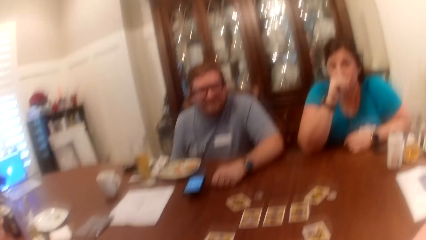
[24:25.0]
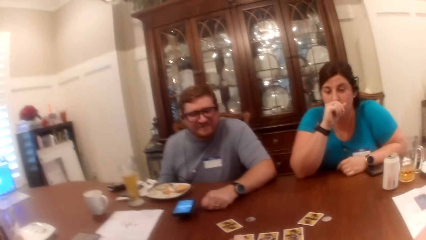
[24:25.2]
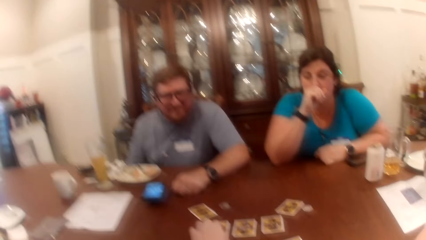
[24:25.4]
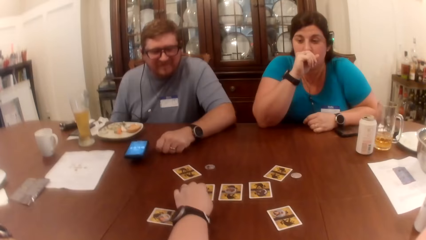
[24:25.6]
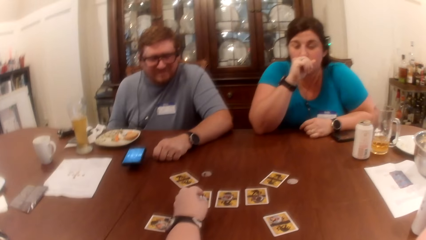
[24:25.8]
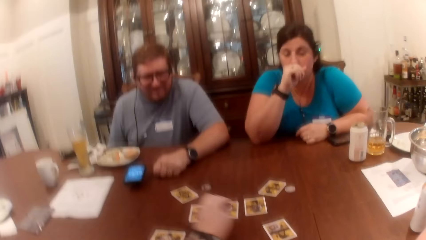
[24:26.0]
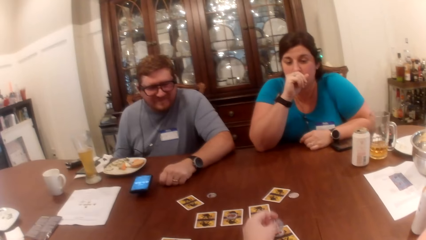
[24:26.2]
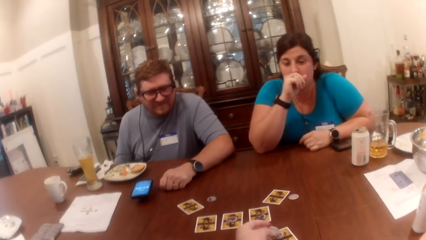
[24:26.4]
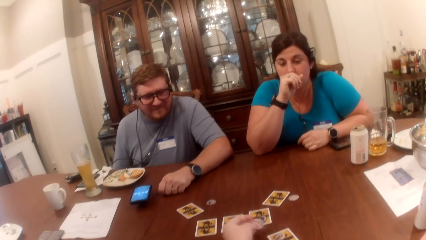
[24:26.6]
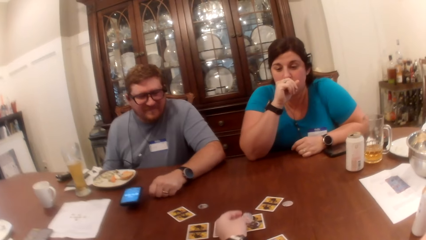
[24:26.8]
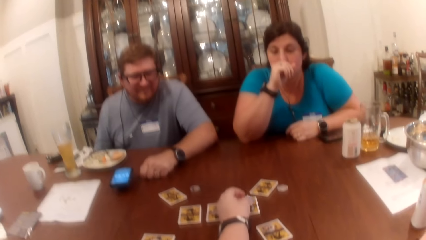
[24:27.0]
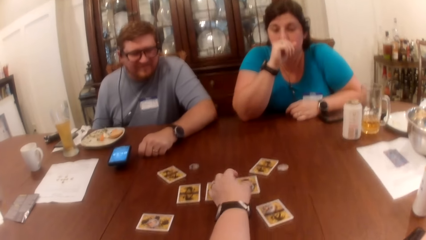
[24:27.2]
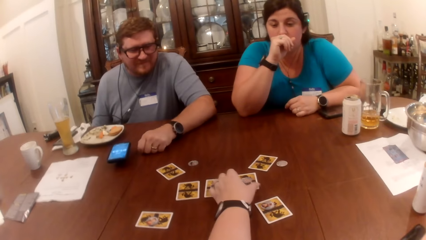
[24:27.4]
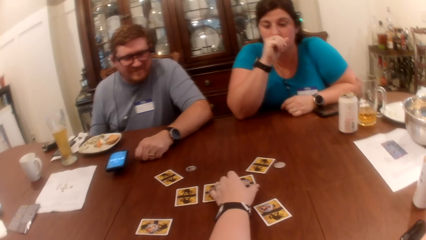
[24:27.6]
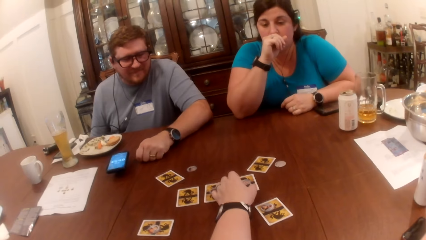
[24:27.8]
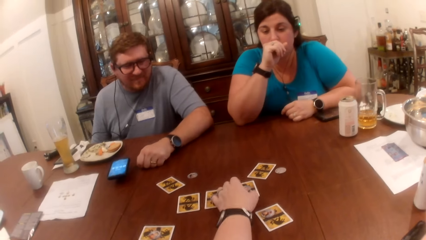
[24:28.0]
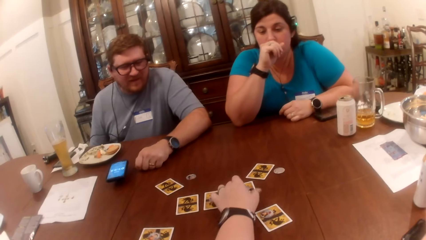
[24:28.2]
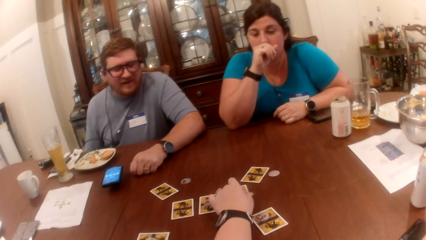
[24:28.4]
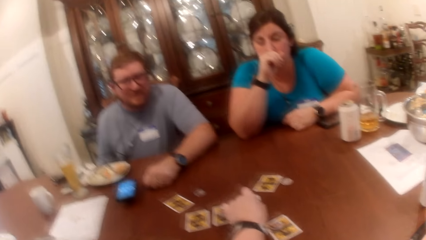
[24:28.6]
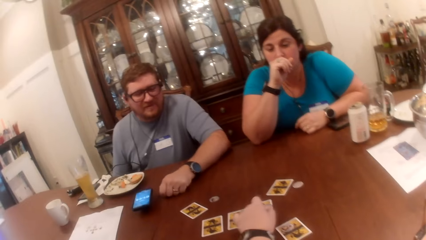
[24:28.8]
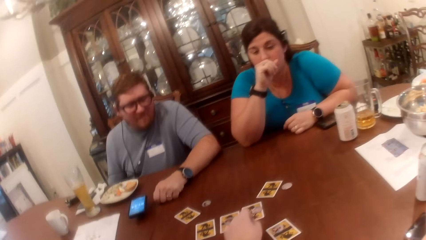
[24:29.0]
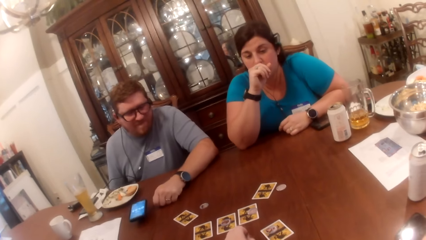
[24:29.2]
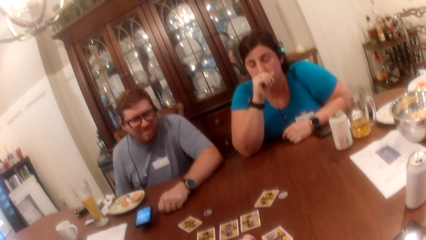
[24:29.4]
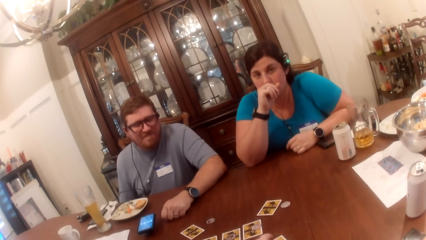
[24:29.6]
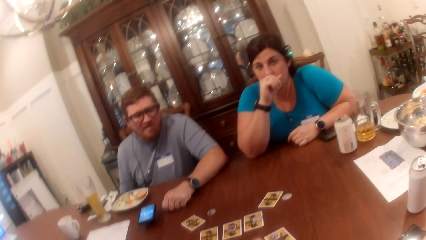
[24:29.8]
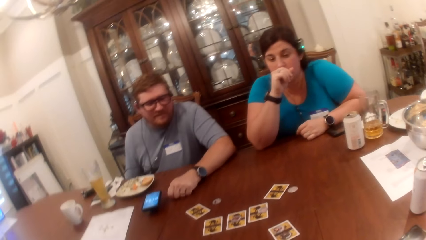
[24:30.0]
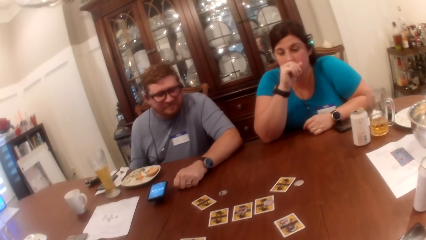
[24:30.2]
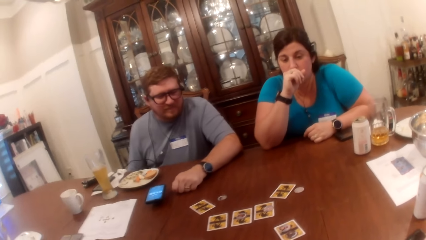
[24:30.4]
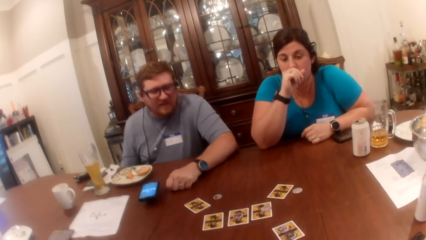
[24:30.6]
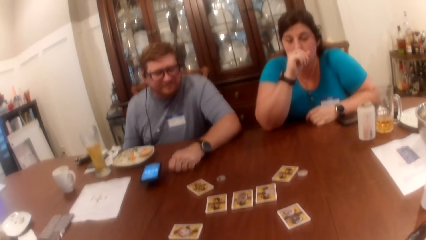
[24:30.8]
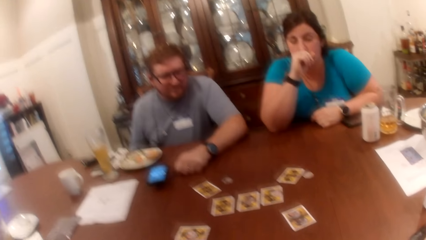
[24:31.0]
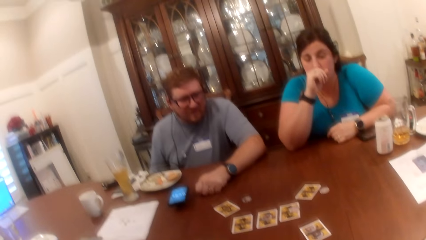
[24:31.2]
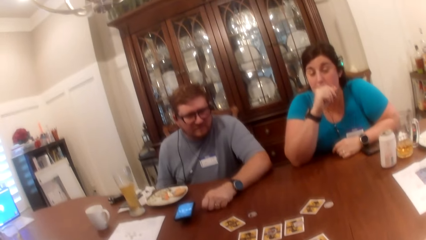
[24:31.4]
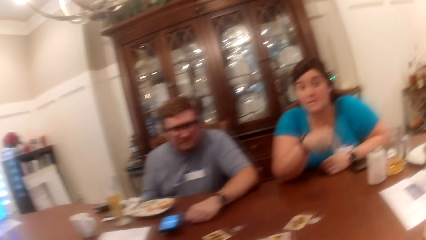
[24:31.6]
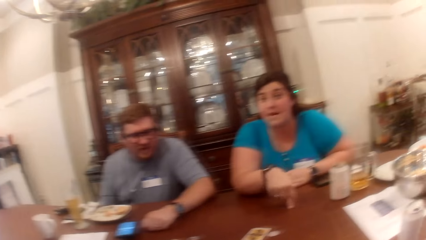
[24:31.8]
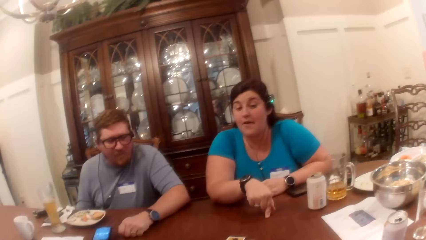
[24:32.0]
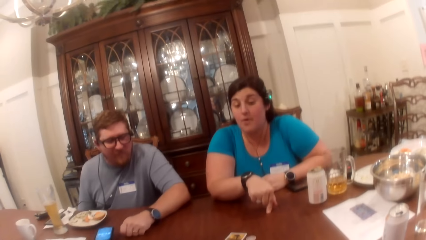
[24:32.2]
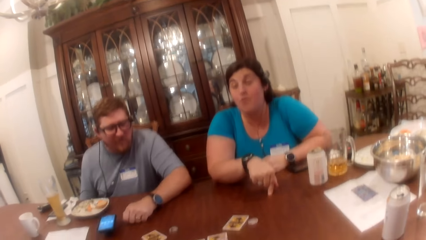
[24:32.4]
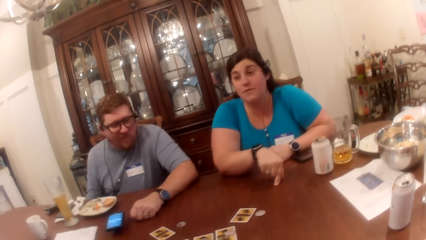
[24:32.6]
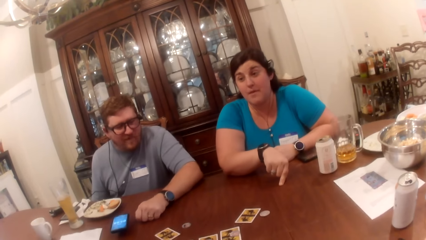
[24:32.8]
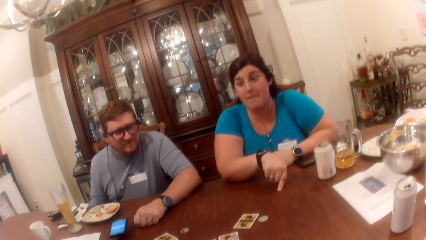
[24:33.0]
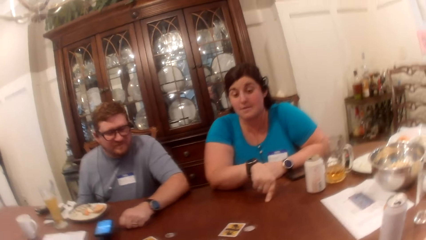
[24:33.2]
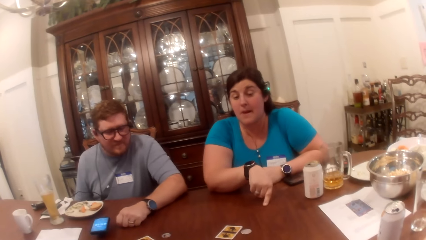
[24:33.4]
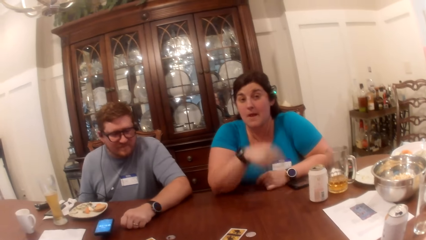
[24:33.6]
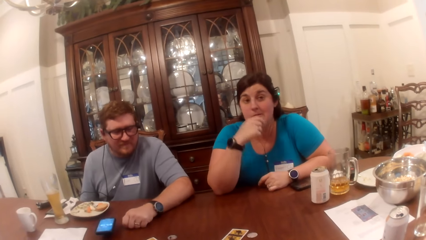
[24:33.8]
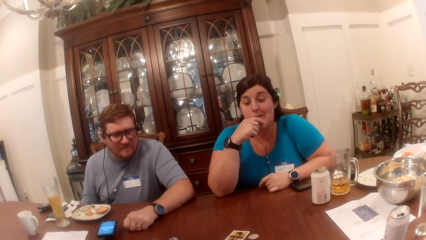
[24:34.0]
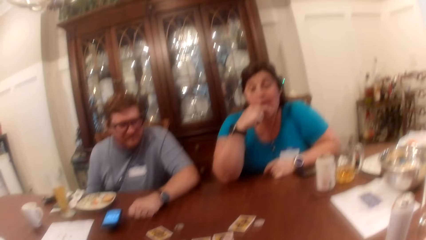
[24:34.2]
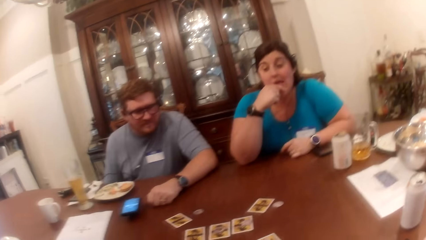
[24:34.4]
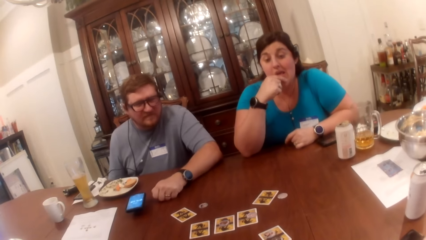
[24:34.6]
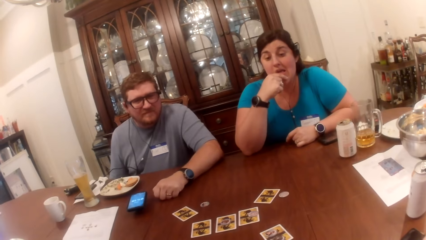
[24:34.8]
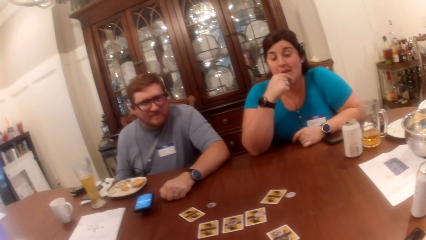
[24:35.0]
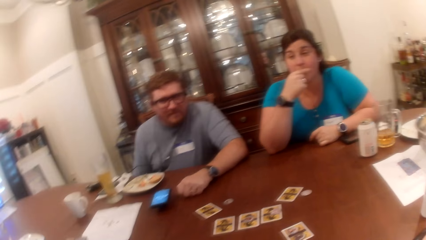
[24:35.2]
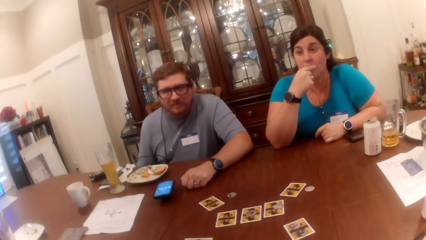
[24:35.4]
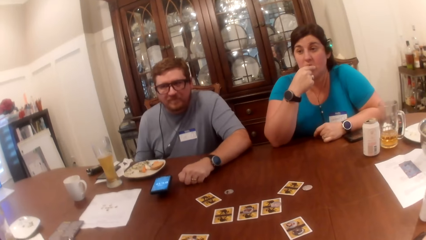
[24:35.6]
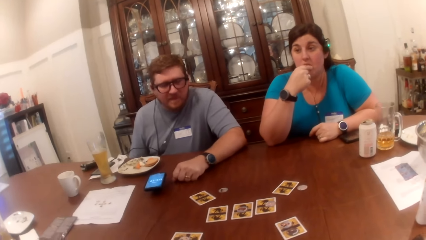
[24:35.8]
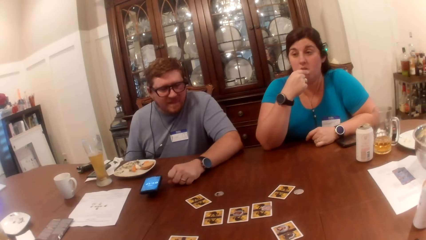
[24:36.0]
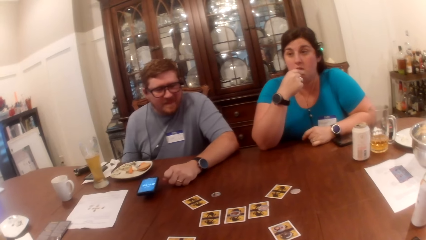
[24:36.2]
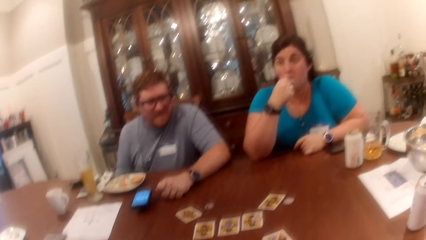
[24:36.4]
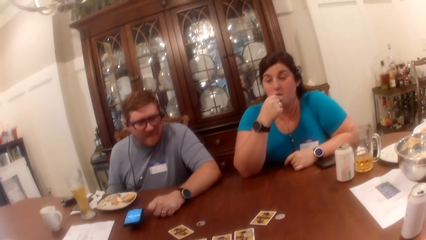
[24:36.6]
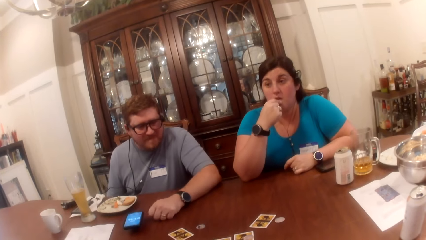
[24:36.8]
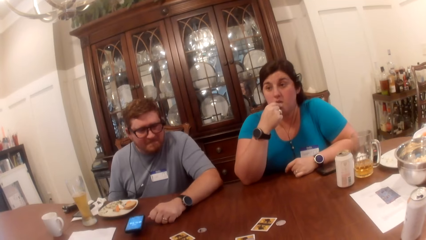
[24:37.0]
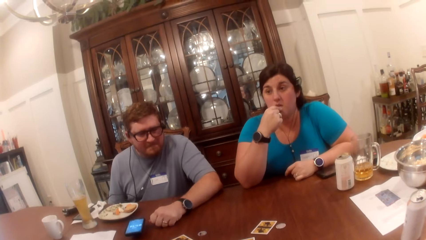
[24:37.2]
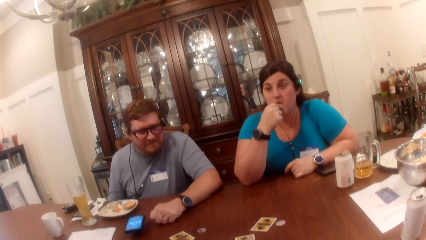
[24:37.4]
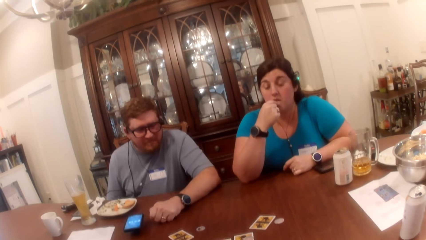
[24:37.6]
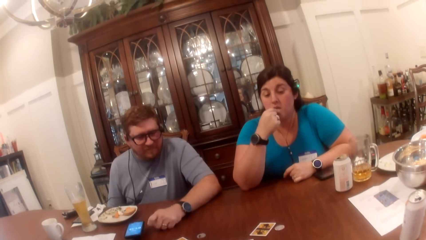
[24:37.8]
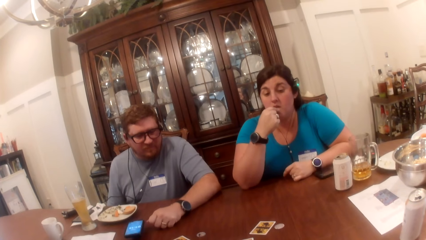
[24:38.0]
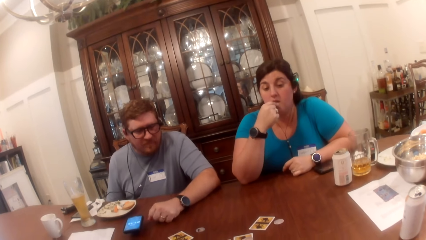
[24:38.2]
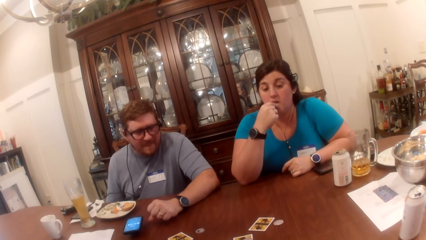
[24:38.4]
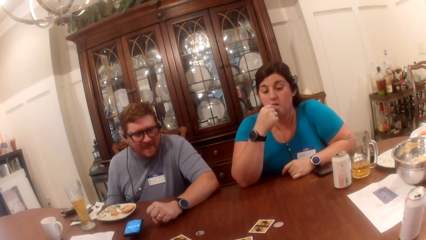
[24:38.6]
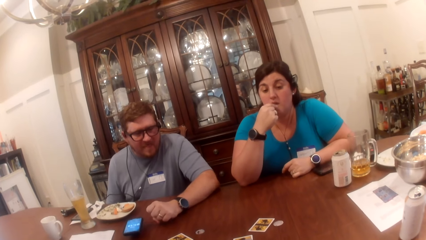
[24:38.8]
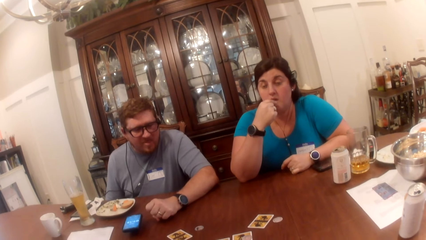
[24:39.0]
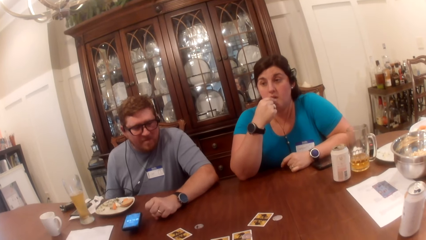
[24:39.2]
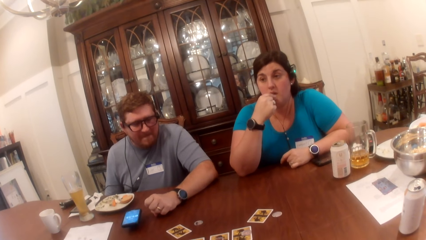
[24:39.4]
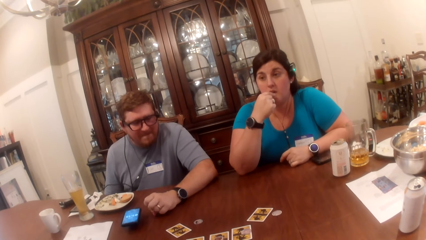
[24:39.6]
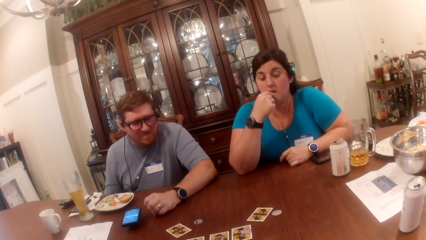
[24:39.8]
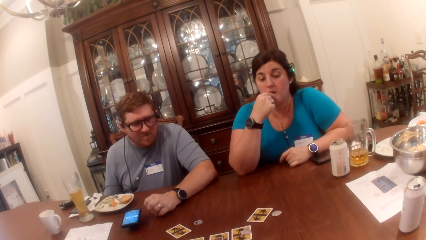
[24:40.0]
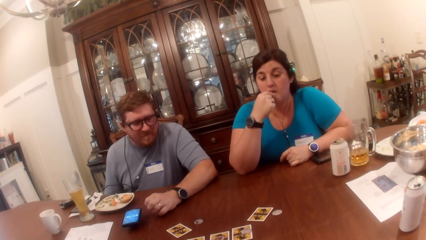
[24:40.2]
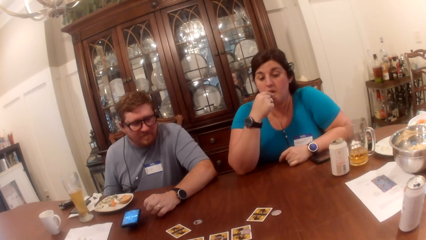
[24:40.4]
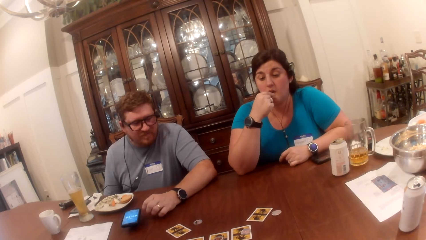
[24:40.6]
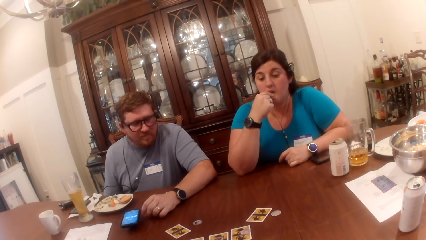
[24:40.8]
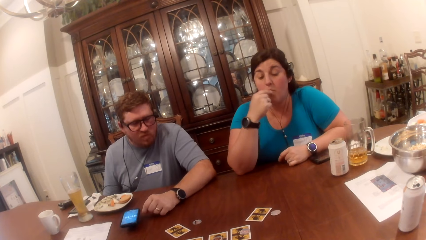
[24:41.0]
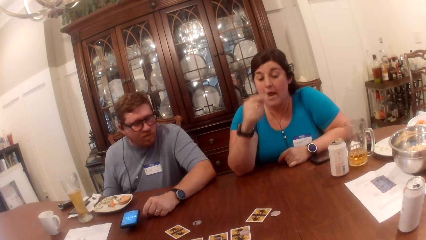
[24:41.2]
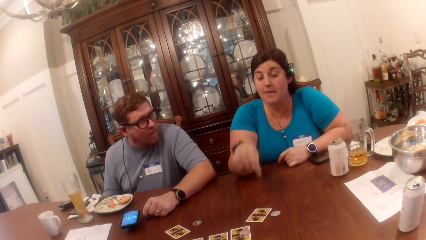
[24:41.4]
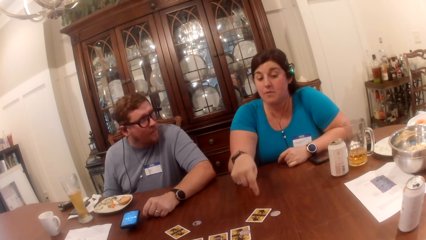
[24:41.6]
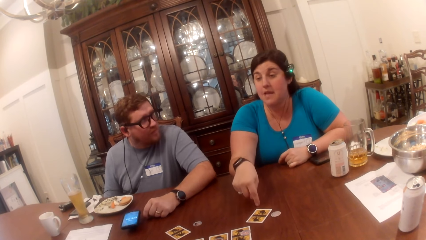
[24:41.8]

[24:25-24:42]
The camera wearer picks a game token from a card on the table with her left hand. She touches the card on the table with the game token in her left hand. She drops the game token in her left hand on the card on the table. She adjusts the game token and the card with her left hand. The woman taps the table with her right index finger. The woman rubs her face with her right hand.
